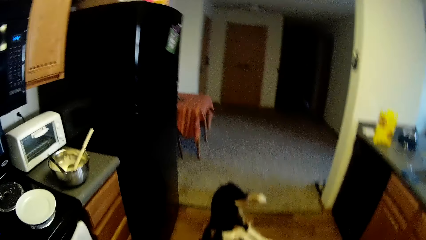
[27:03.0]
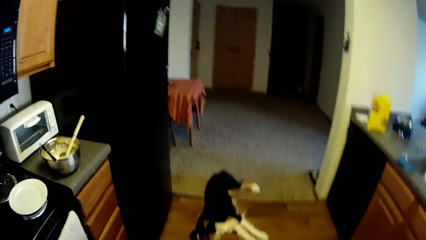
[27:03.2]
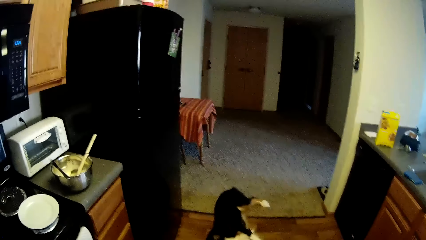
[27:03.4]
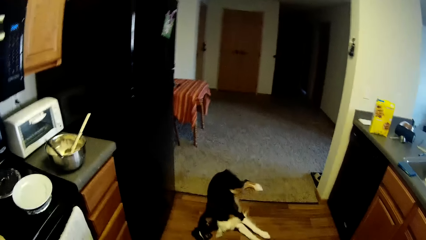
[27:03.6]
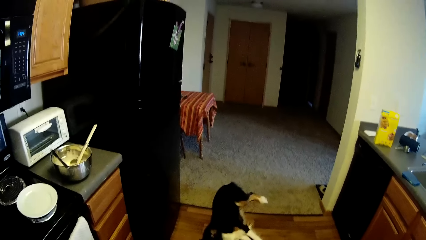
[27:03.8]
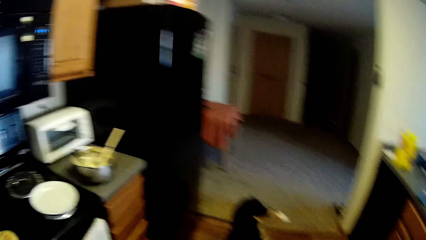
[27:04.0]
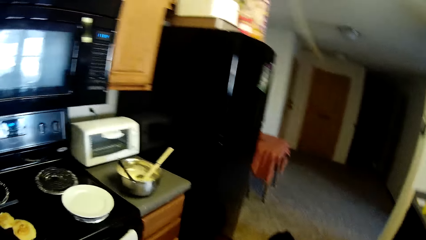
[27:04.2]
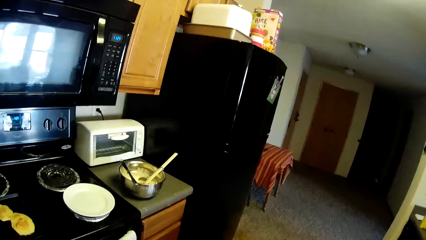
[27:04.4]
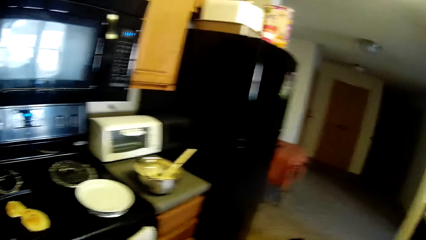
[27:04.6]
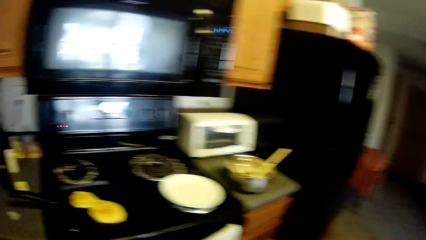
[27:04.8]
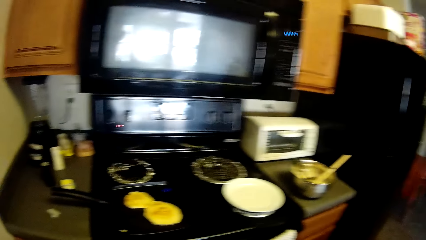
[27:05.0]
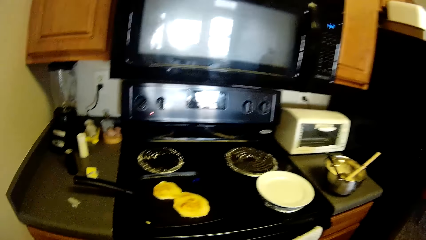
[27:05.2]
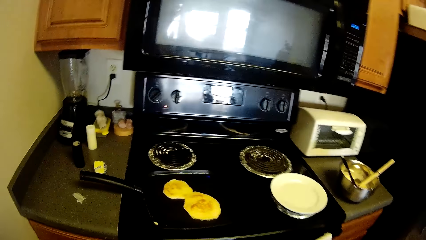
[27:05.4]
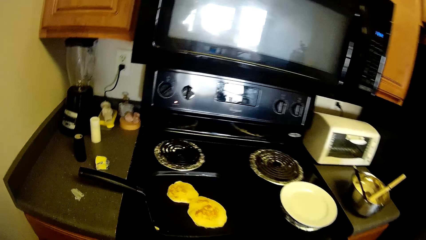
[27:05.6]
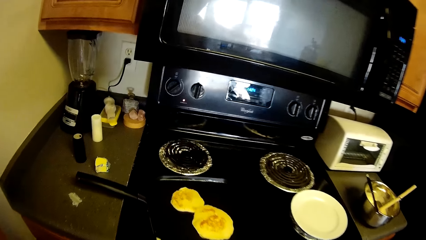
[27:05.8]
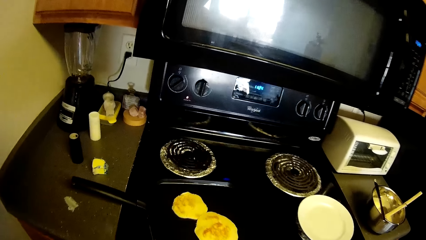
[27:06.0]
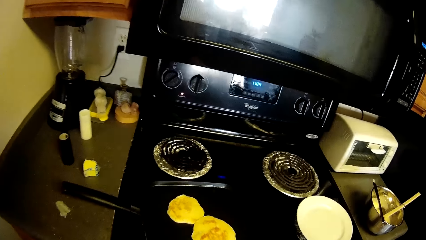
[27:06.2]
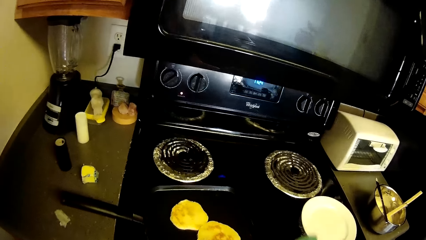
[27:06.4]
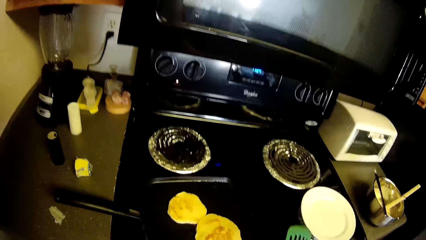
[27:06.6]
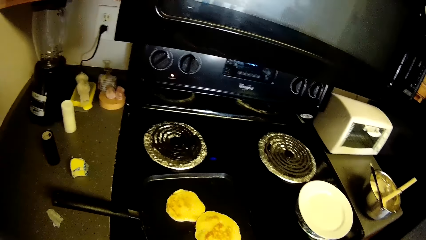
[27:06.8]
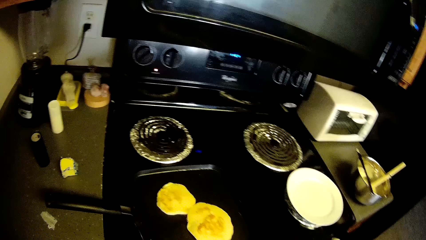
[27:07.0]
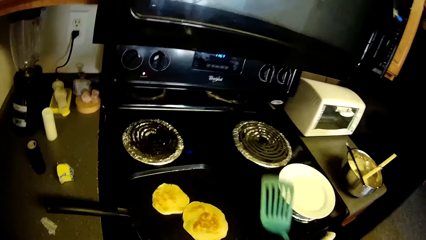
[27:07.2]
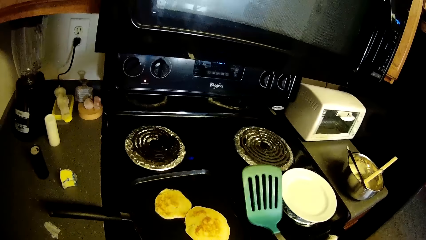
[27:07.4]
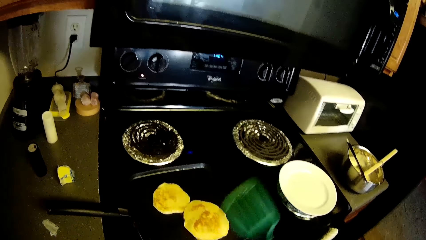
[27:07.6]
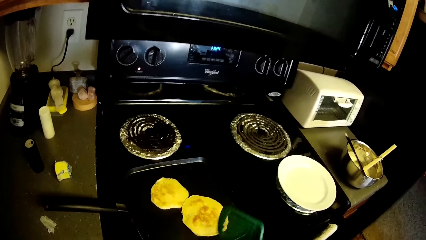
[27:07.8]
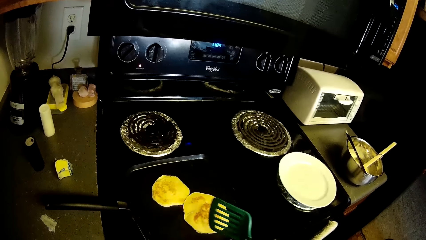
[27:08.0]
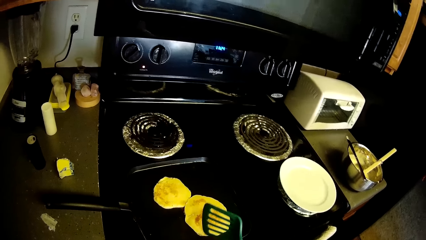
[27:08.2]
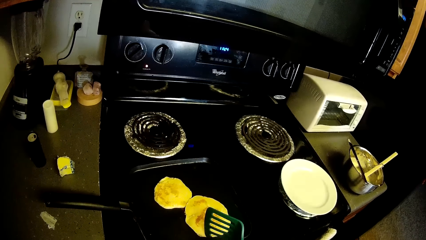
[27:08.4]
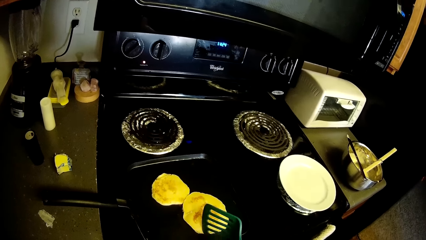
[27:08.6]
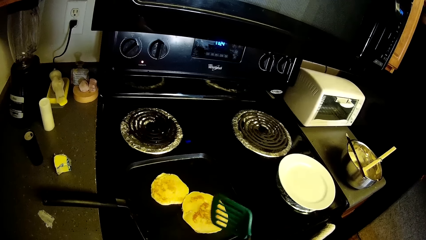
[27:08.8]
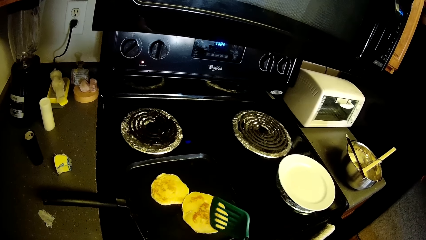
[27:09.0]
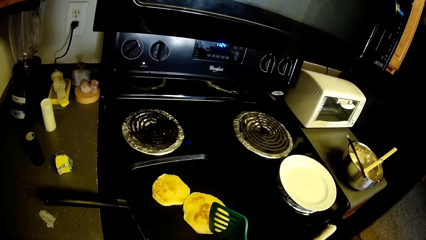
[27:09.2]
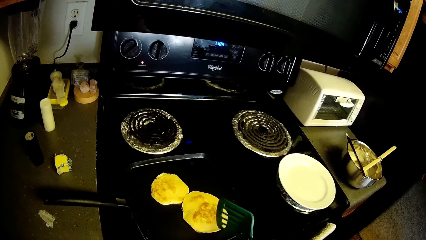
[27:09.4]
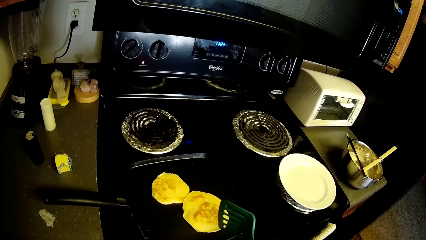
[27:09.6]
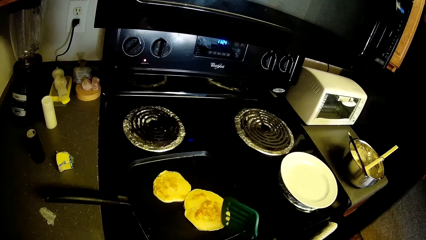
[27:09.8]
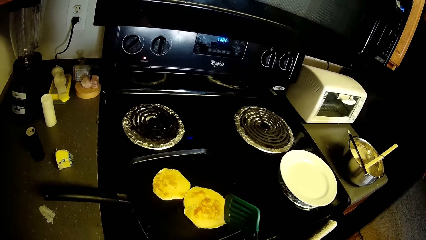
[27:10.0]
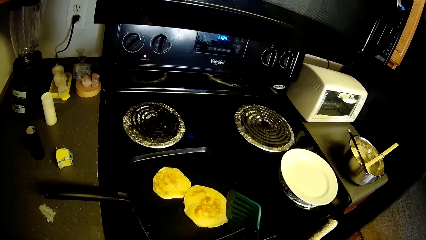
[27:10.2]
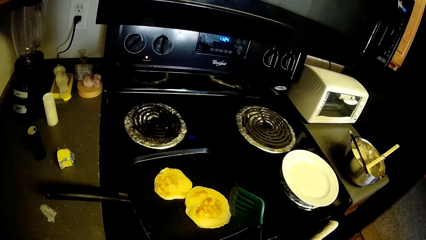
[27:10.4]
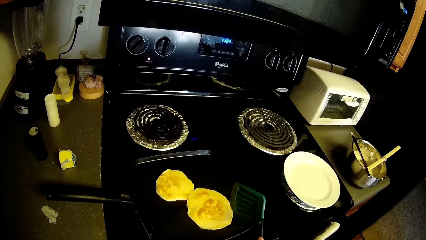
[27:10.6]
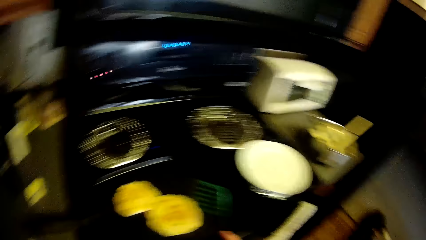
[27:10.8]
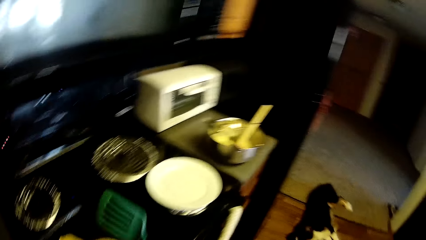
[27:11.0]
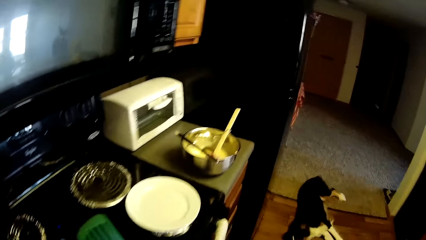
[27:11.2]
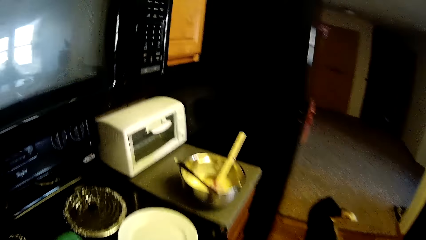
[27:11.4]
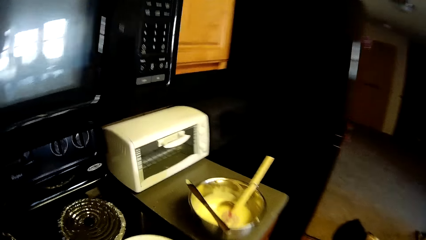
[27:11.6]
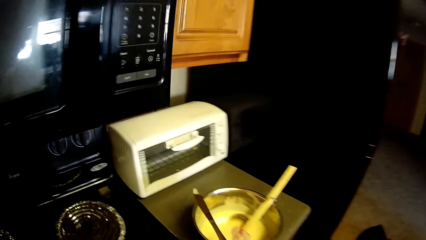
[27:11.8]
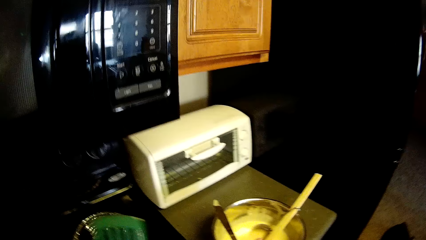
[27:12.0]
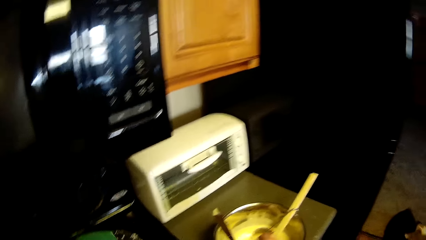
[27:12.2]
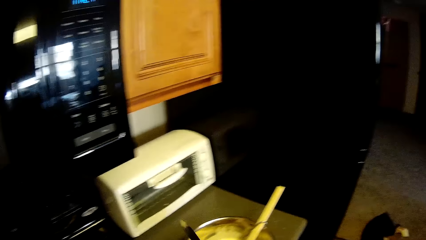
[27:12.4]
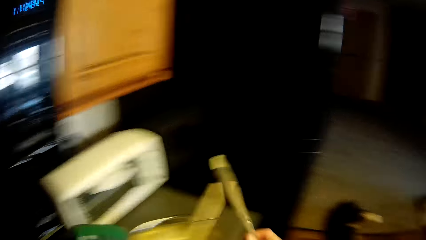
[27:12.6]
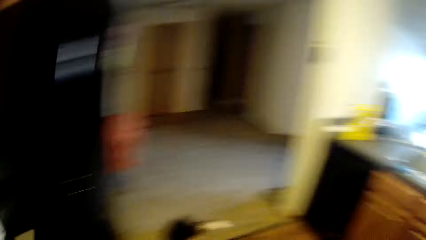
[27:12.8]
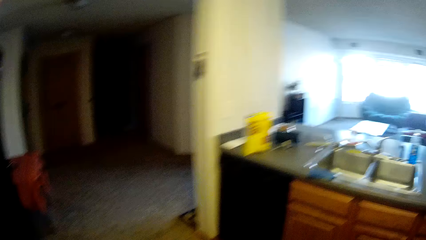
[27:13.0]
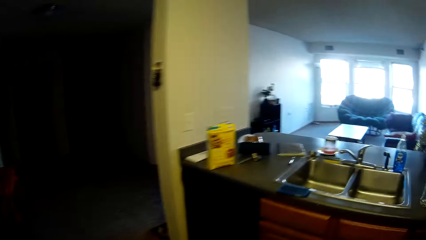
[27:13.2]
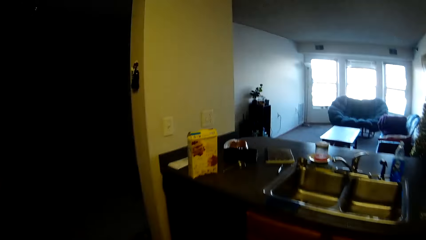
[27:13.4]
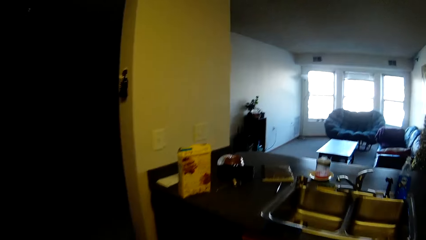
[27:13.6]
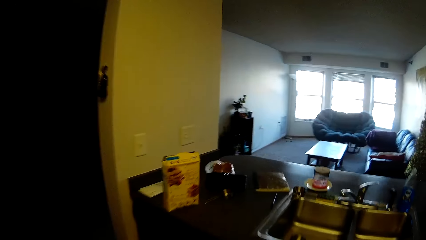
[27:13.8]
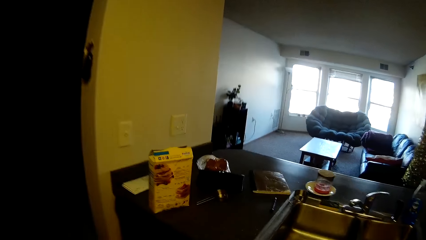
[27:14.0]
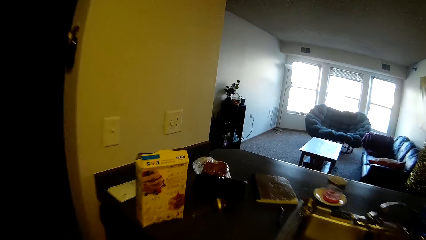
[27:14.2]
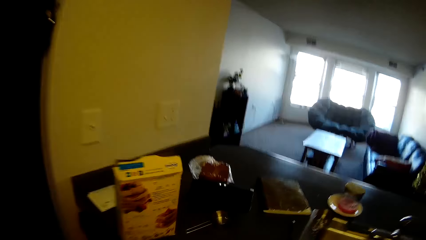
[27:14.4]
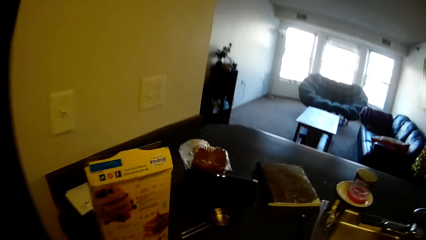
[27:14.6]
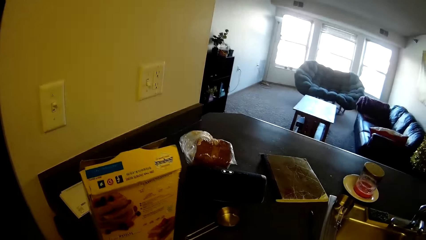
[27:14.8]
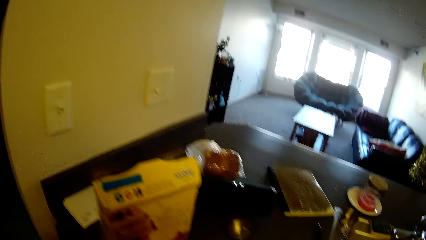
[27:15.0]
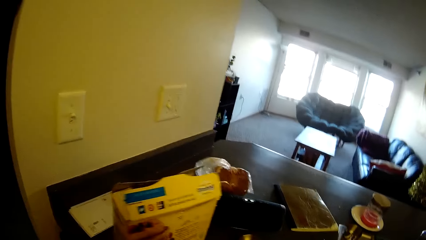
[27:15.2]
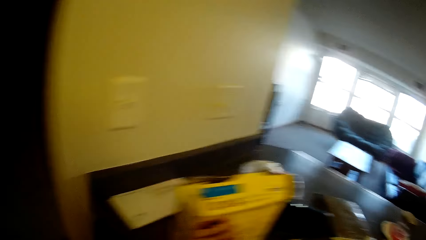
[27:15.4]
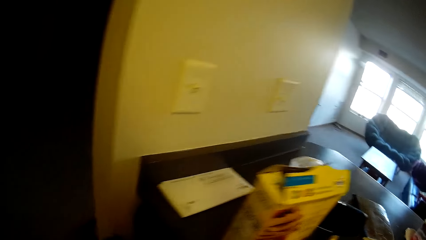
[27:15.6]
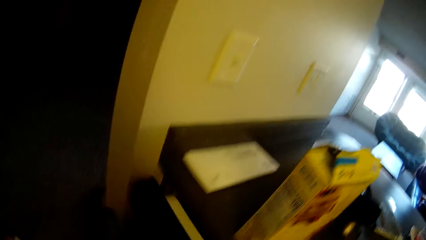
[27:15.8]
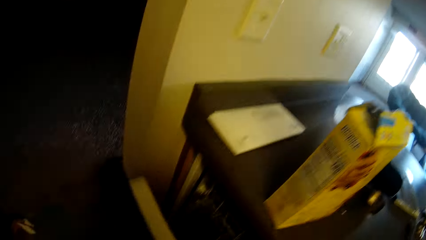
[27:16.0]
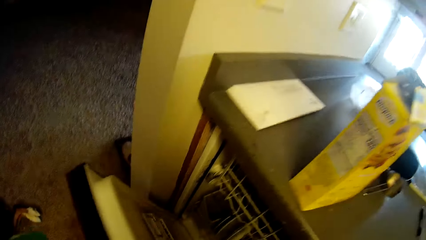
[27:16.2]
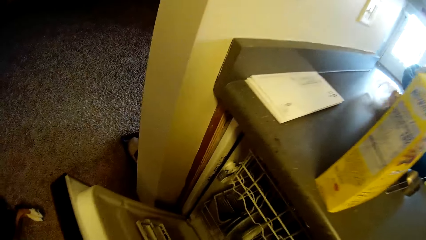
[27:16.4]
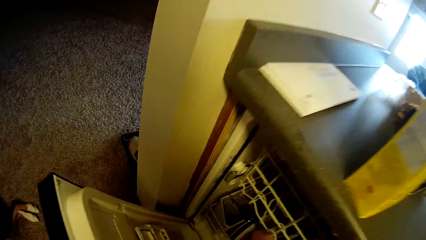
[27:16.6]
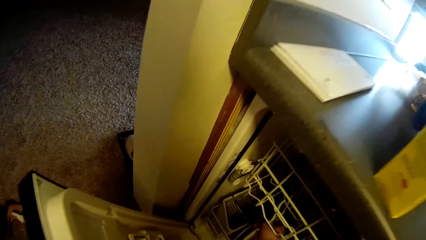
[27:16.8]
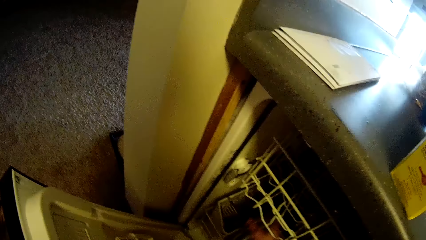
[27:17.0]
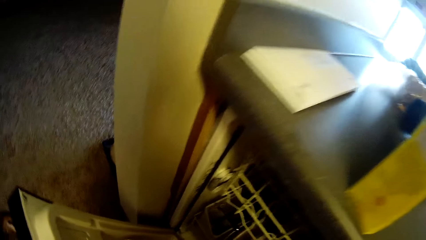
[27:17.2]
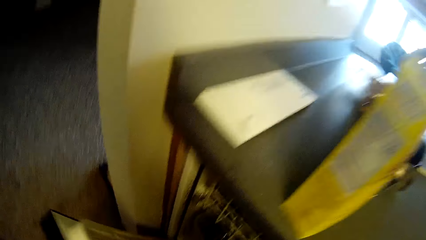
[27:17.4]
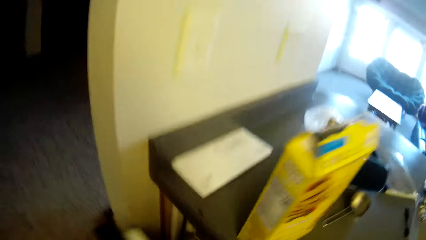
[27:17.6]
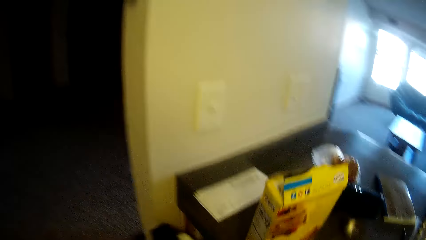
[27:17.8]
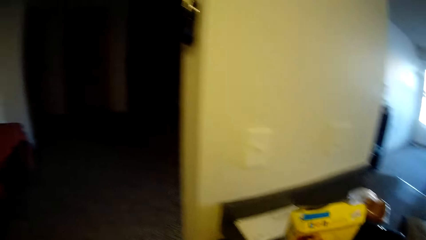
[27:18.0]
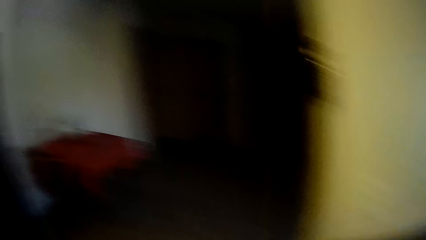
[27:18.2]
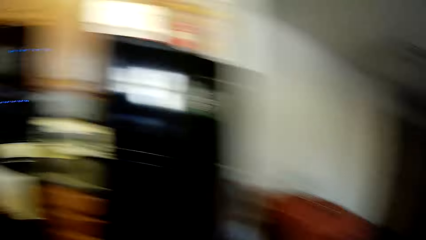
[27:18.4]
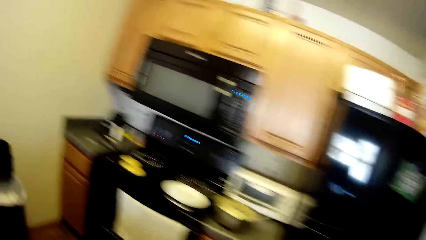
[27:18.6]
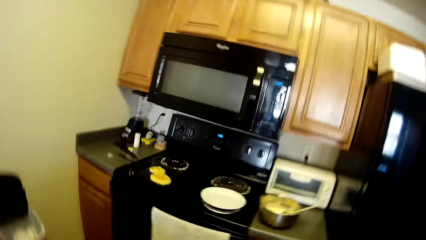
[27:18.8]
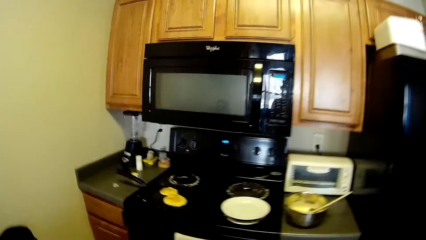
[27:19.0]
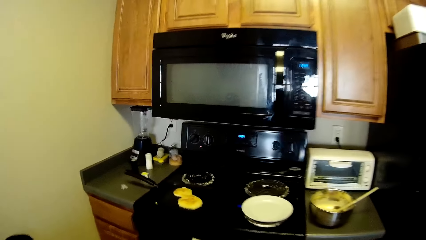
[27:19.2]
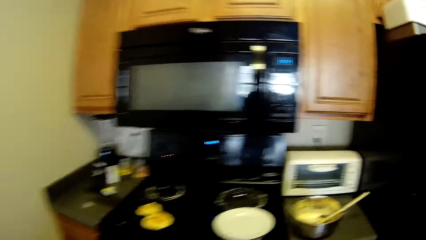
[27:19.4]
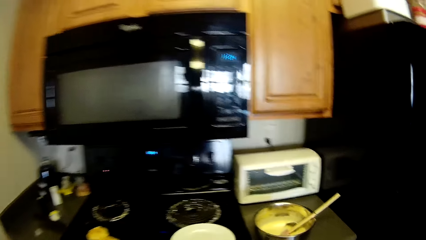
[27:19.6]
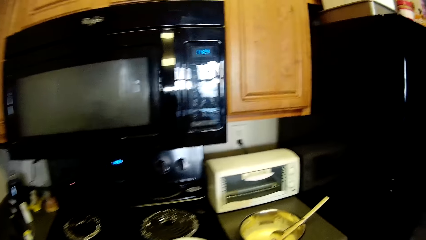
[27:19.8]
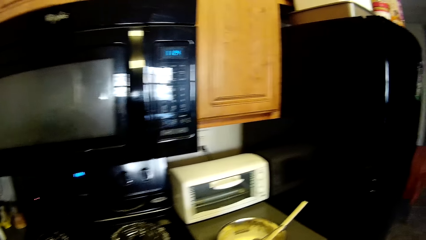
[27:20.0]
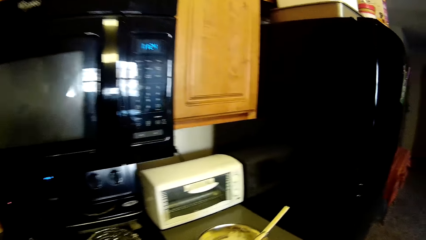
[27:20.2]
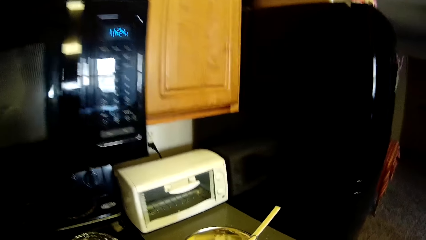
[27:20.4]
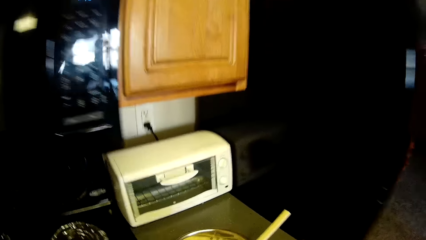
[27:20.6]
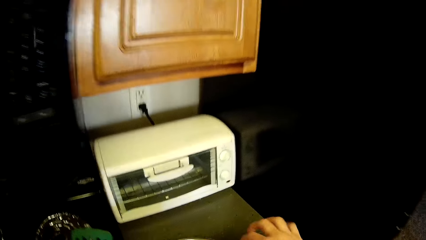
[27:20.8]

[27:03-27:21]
The camera wearer stares at the cheese. They touch the pancake with the slotted turner. They stare around. They walk towards the stainless bowl on the slab. They pick up a table knife from the brim of the stainless bowl. They walk towards the carton of pancake mix. They open a cabinet underneath the slab. They walk back towards the stainless bowl on the slab.
